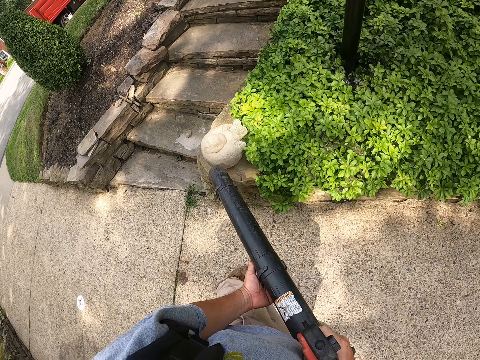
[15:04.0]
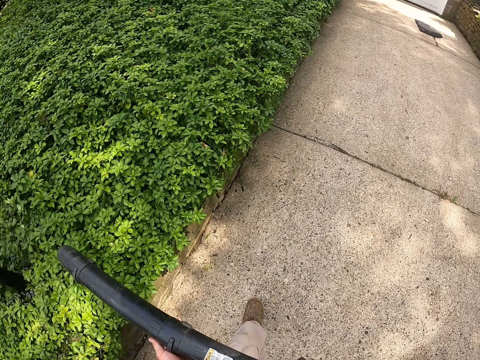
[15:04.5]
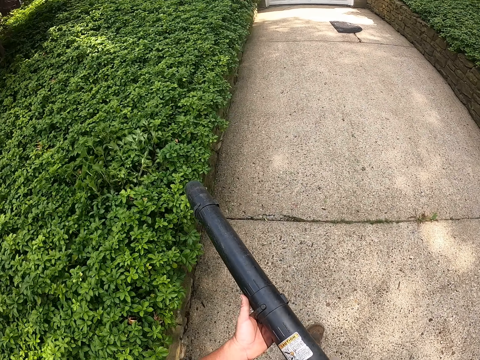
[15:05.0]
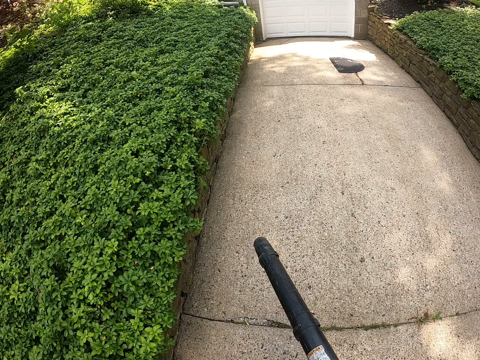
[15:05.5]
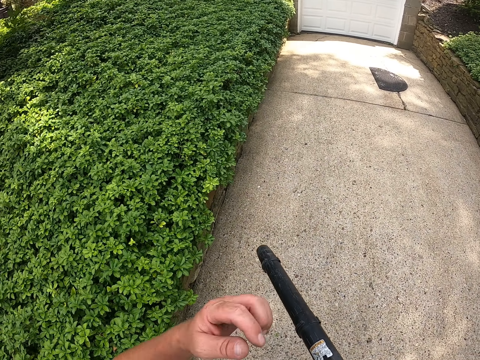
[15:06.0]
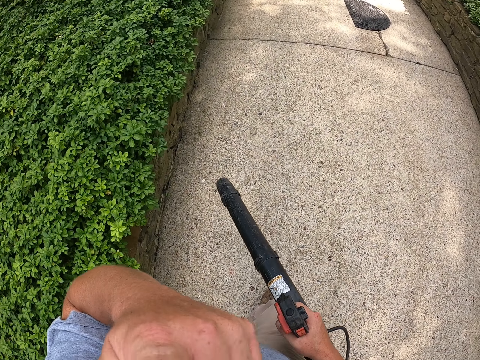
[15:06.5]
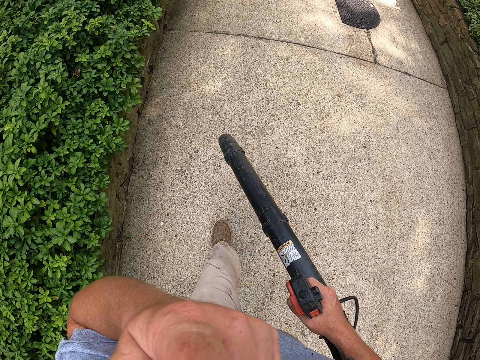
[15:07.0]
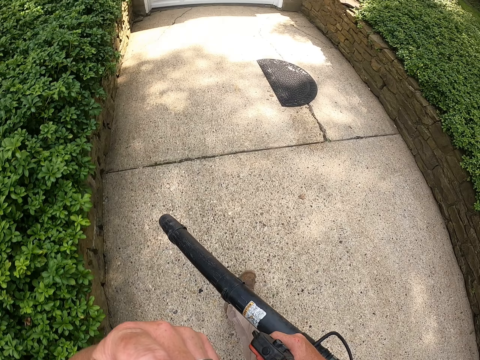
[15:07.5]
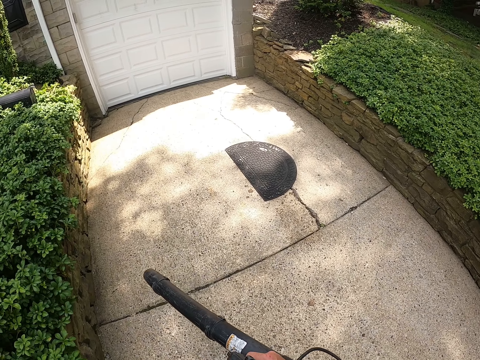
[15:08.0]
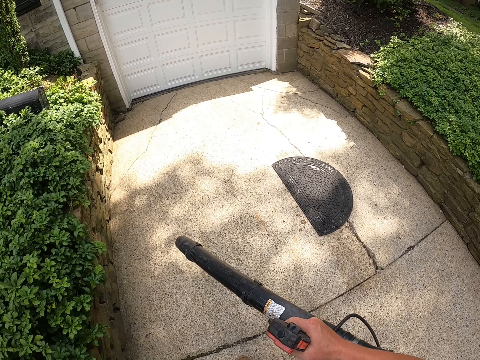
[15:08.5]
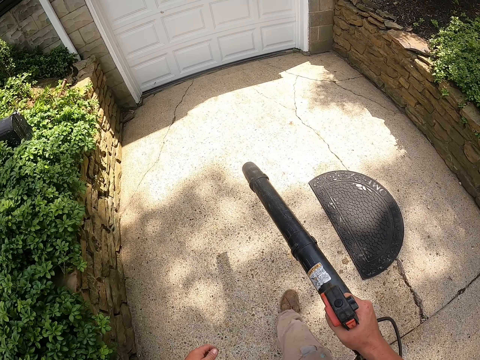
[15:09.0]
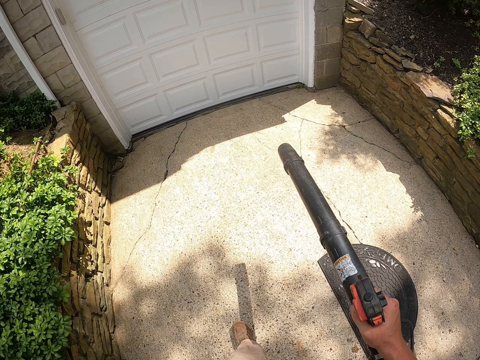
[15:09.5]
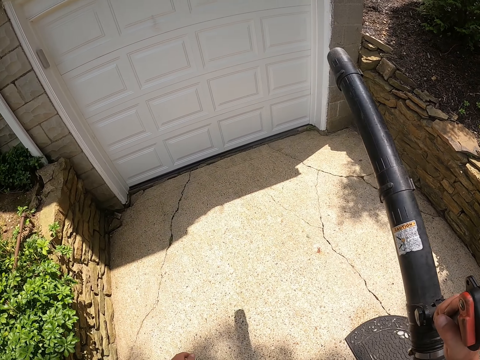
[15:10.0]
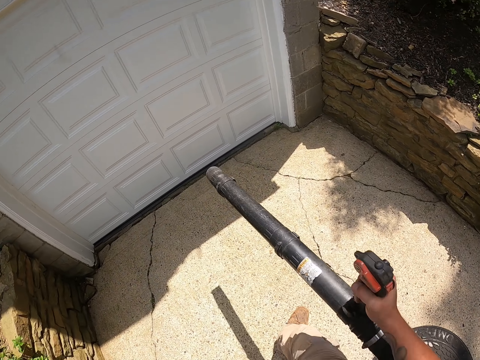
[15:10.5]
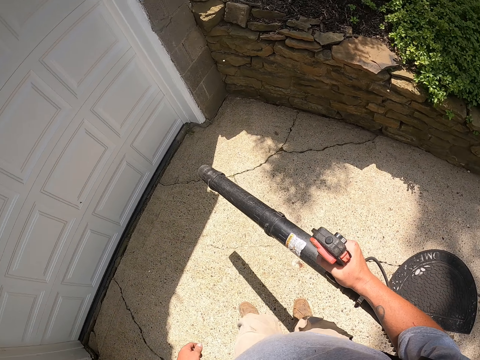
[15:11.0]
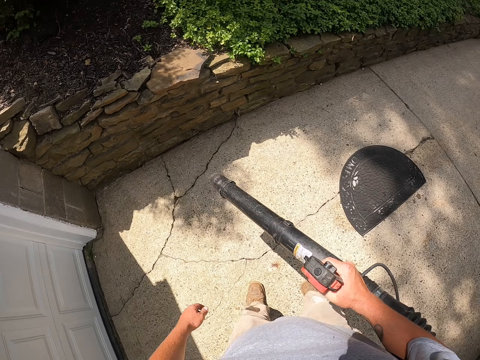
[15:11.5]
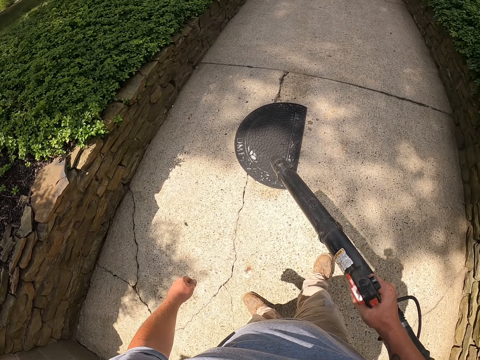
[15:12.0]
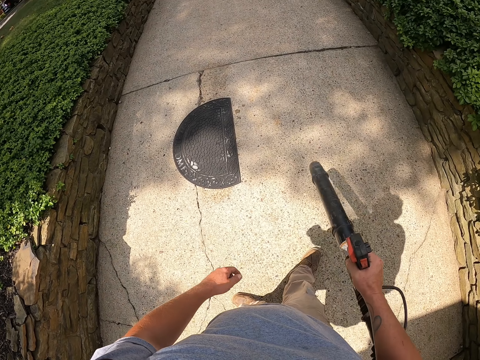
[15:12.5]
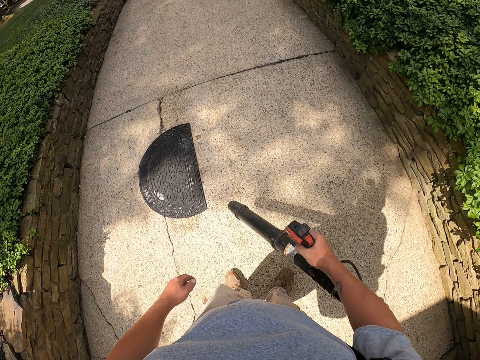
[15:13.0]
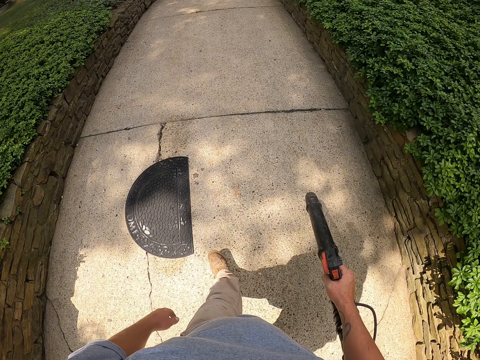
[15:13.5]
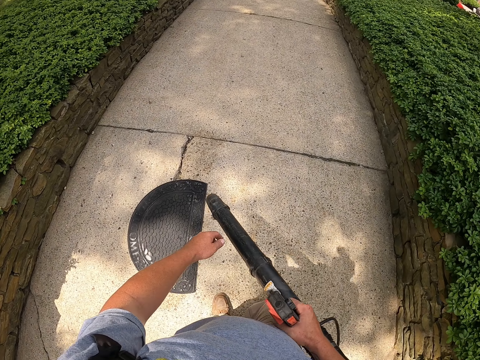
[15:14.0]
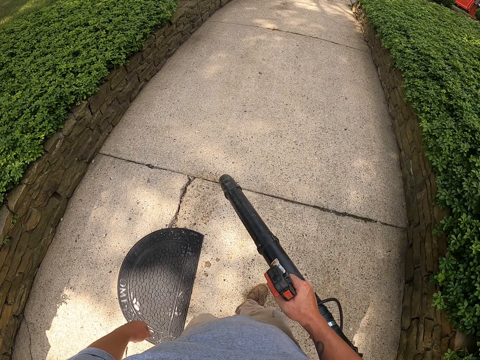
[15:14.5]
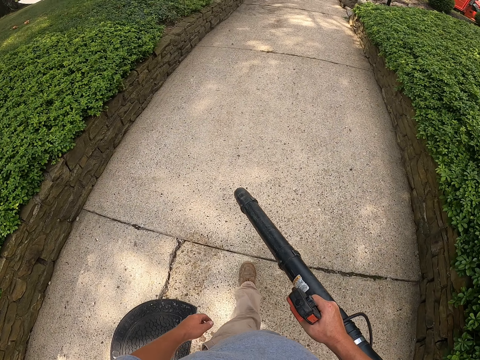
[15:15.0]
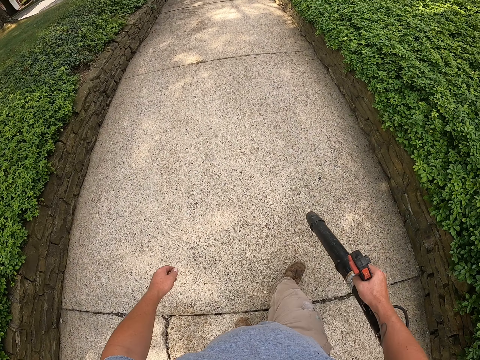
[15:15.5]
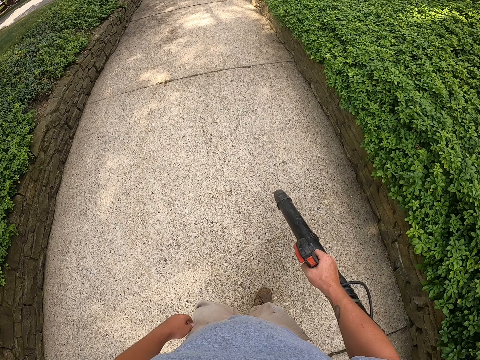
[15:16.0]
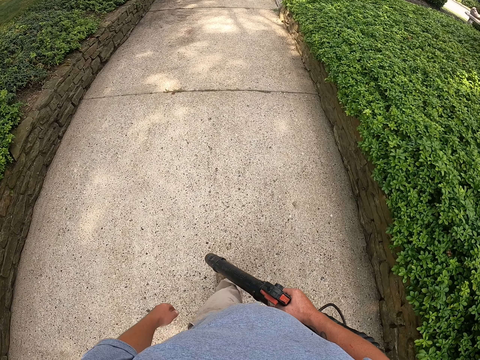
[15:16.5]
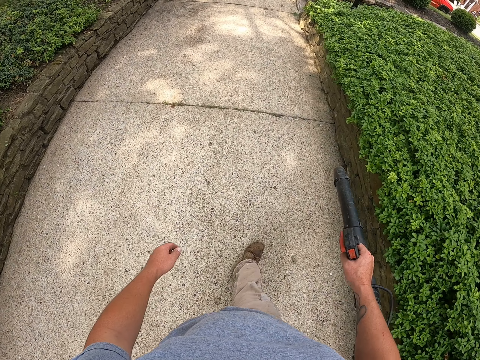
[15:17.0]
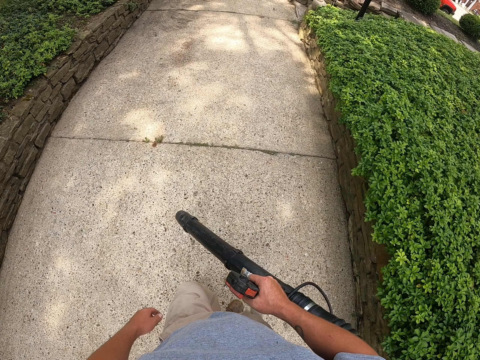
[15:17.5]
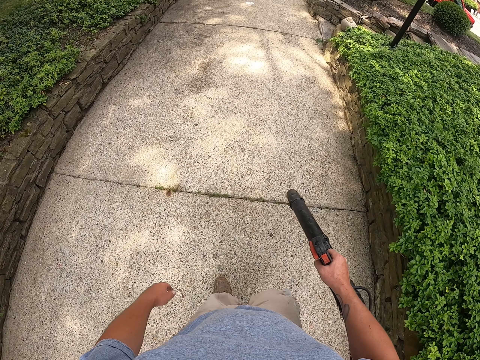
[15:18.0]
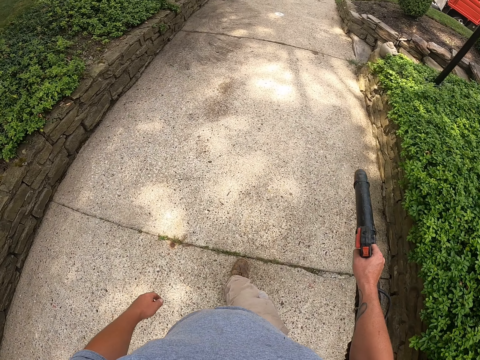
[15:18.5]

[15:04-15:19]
The camera wearer blows flowers with a leaf blower. They blow dirt with the leaf blower.

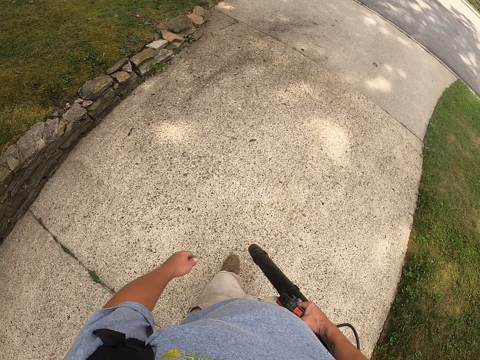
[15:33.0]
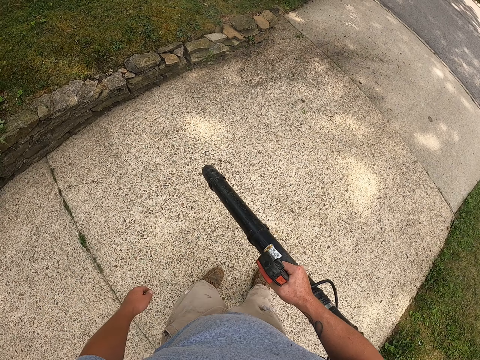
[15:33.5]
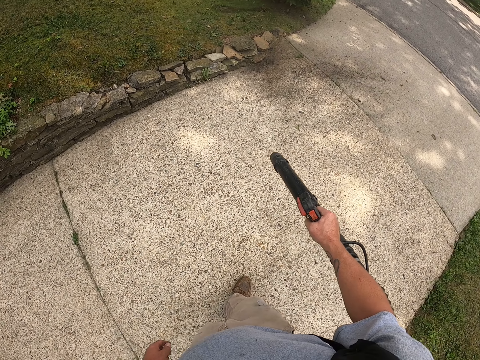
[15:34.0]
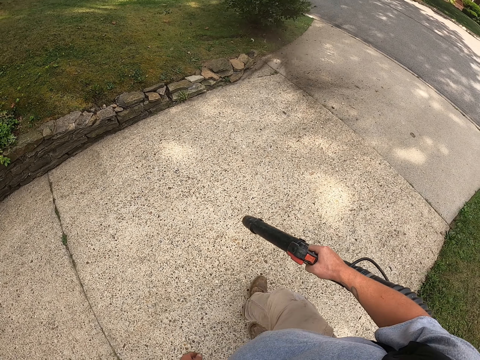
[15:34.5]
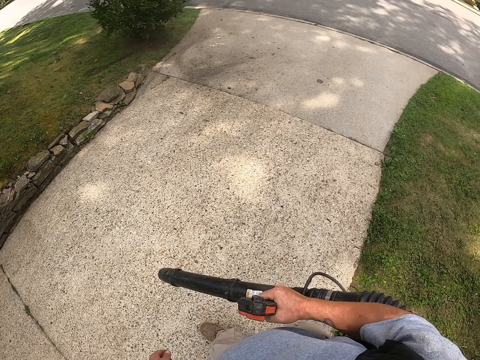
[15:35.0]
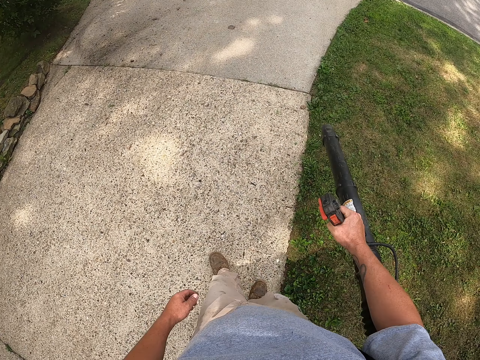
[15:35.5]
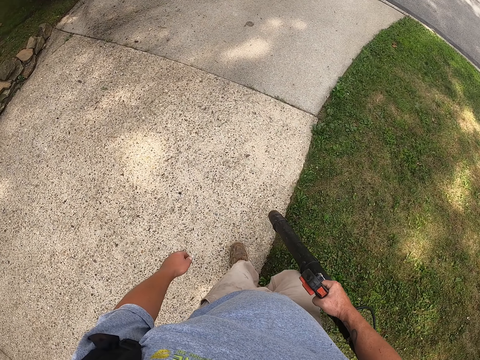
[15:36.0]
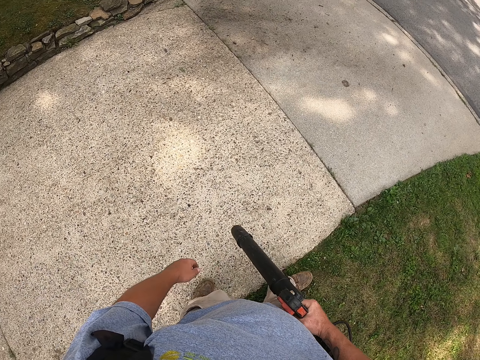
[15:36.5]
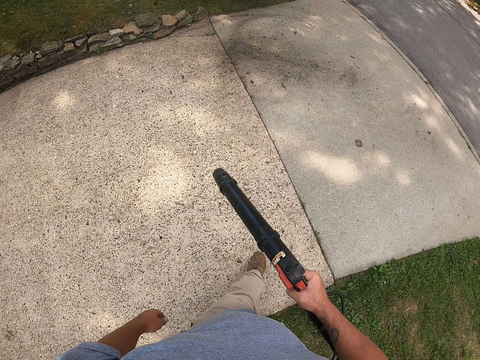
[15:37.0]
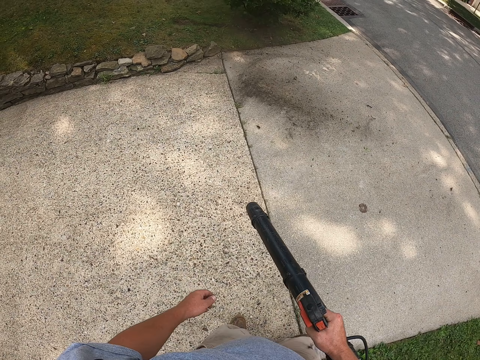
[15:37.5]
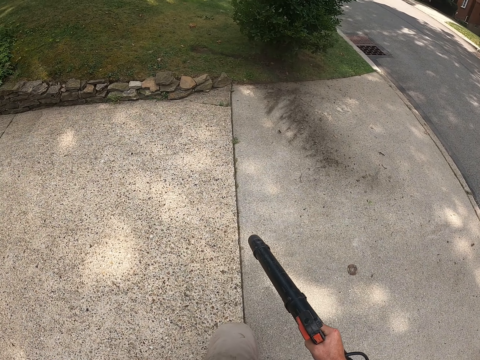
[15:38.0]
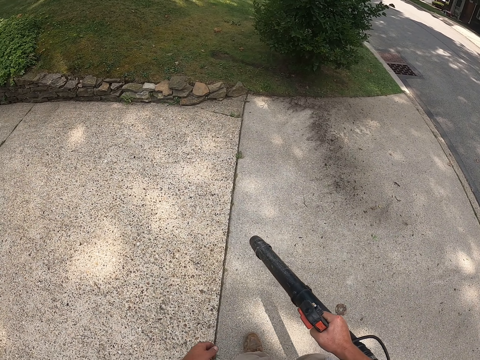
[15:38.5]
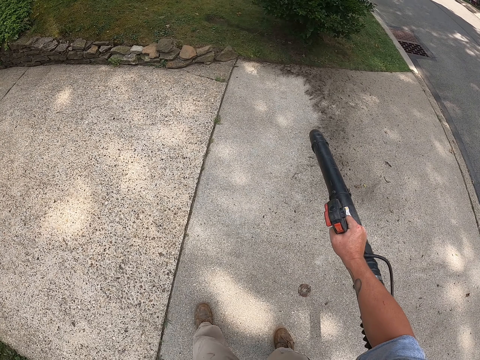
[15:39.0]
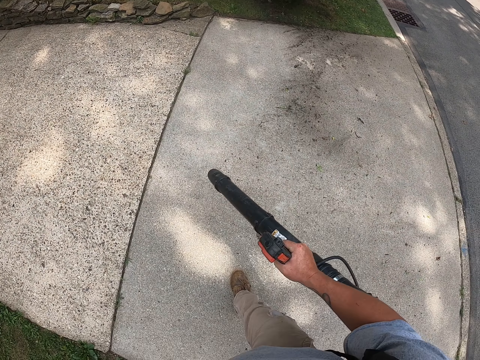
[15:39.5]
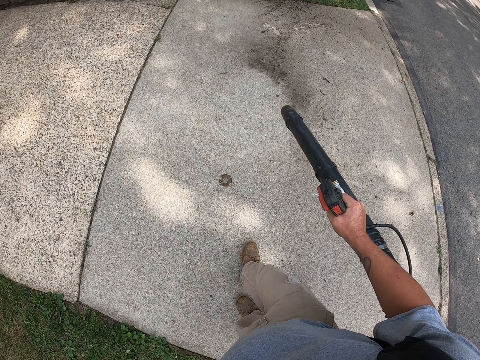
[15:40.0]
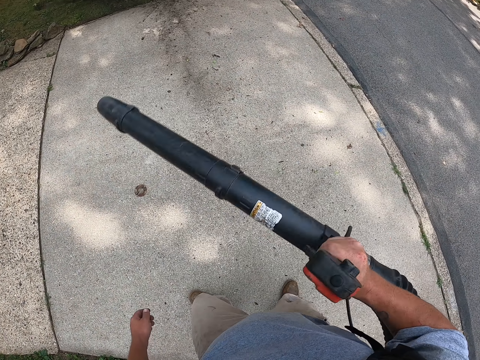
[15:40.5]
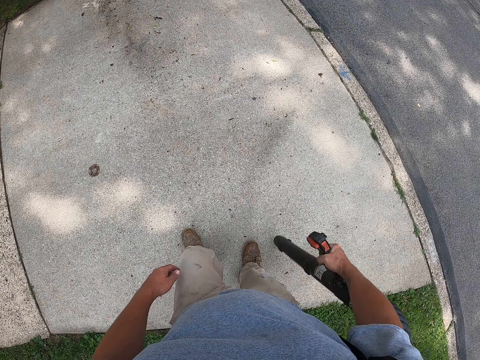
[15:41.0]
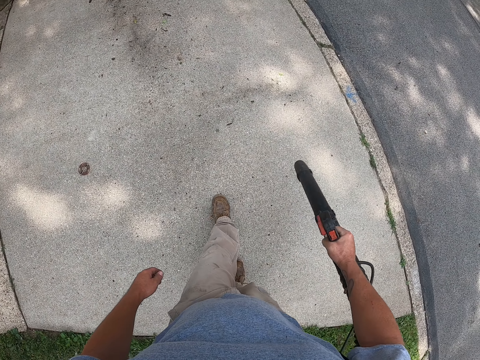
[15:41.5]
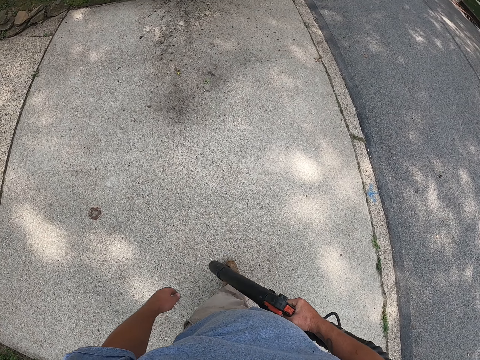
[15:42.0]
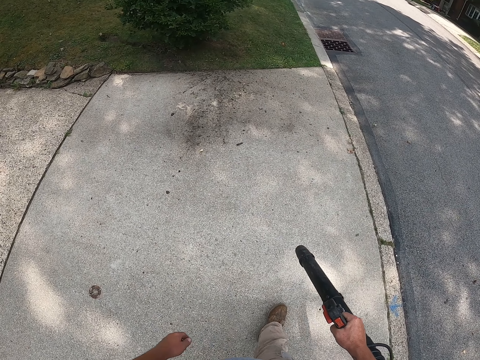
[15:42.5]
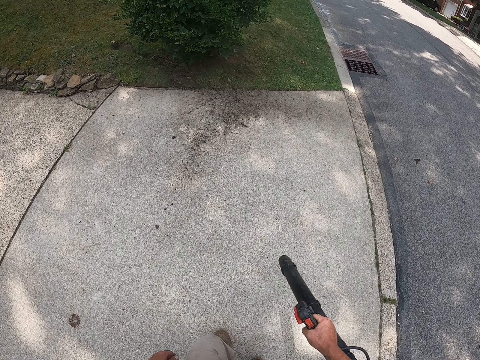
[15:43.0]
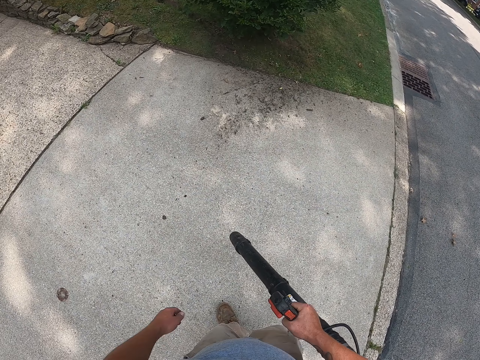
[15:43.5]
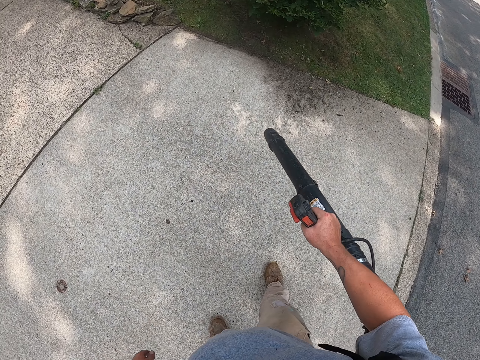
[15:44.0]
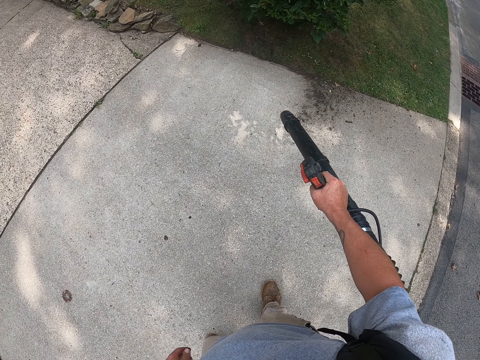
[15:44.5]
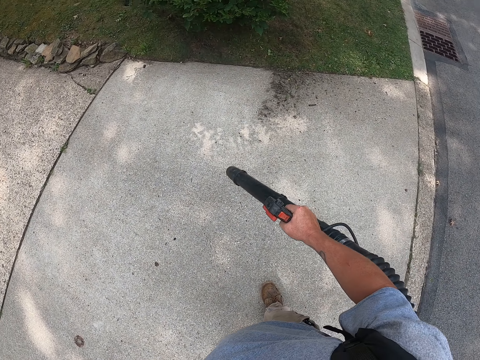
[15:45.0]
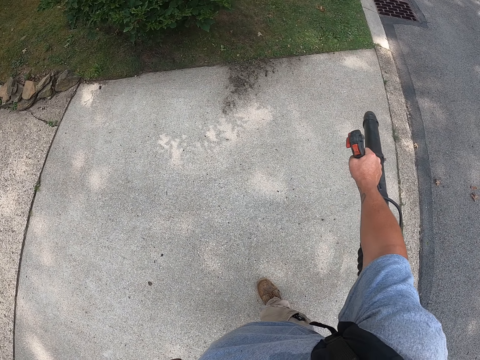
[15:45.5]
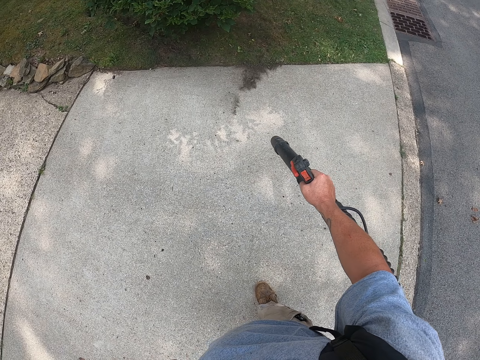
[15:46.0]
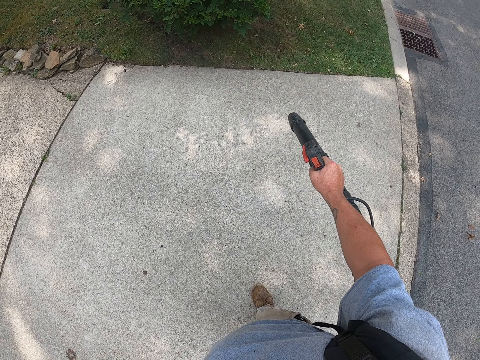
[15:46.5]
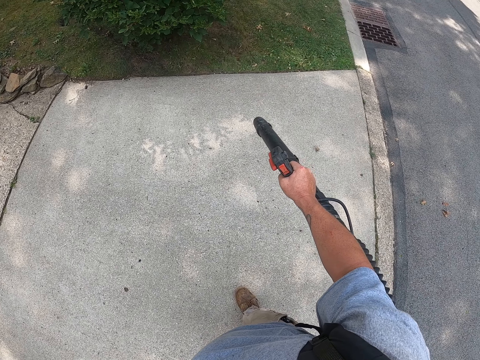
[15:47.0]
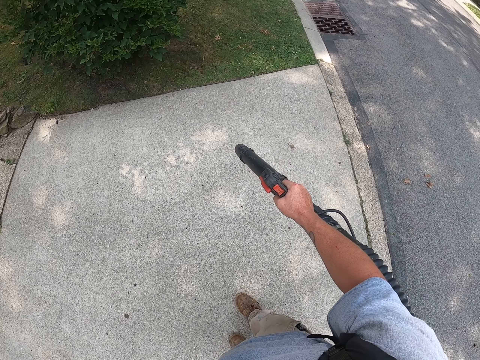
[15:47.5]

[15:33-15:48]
The camera wearer blows dirt with a leaf blower. They blow dirt with the leaf blower again.
